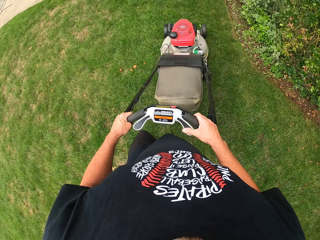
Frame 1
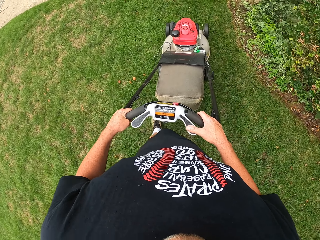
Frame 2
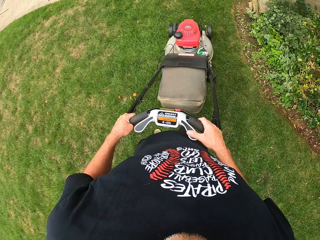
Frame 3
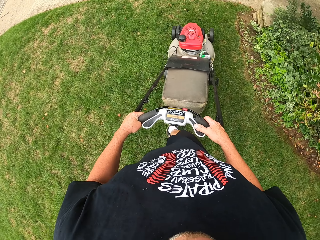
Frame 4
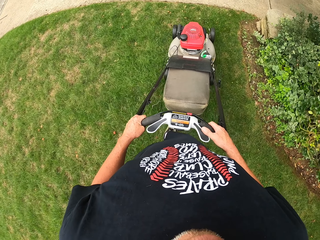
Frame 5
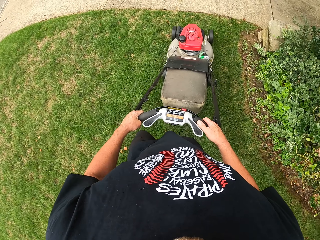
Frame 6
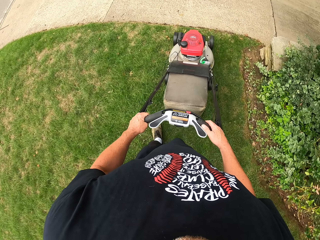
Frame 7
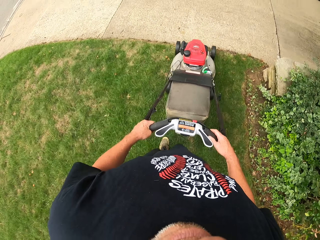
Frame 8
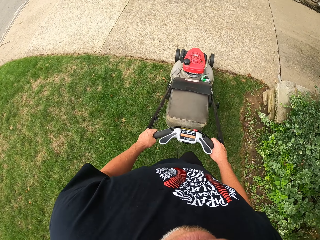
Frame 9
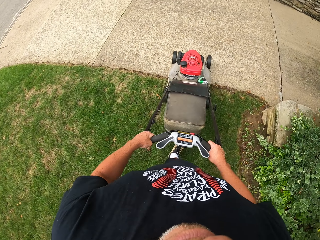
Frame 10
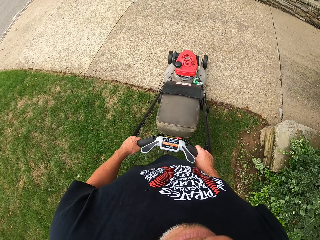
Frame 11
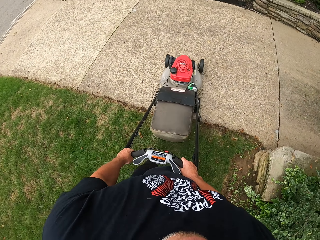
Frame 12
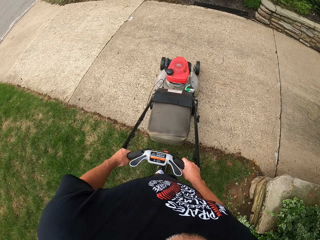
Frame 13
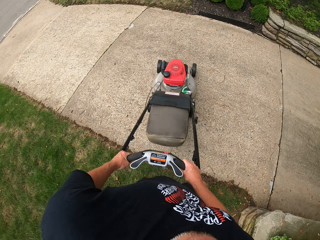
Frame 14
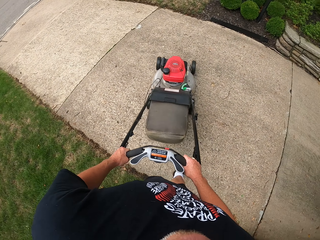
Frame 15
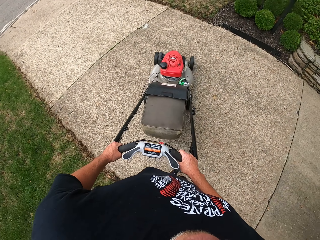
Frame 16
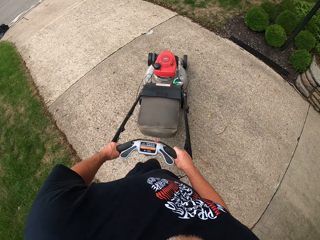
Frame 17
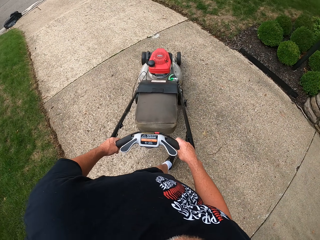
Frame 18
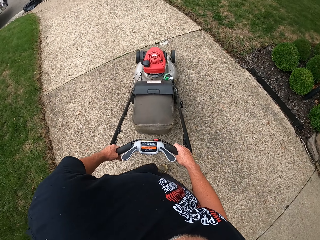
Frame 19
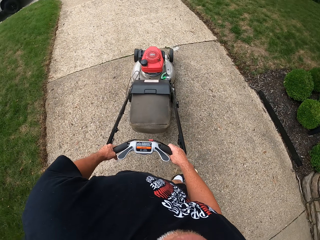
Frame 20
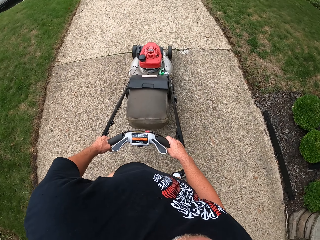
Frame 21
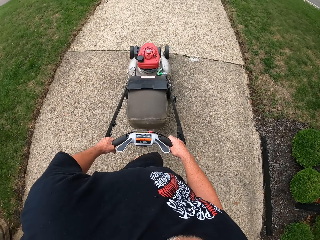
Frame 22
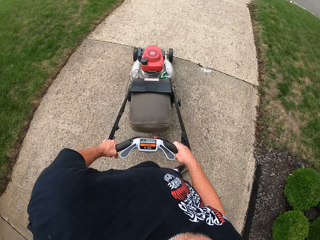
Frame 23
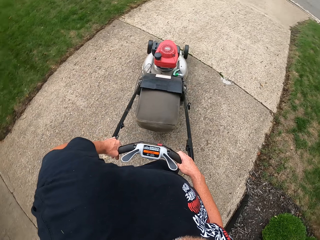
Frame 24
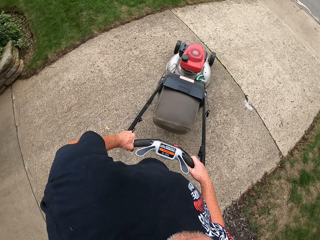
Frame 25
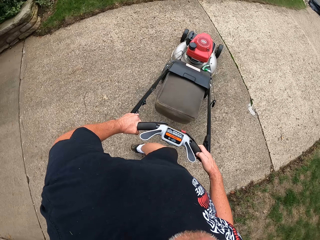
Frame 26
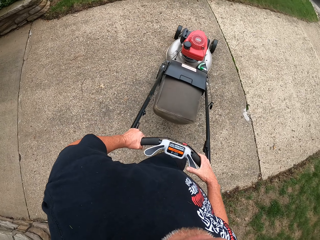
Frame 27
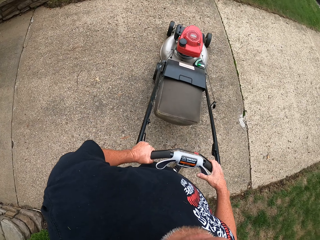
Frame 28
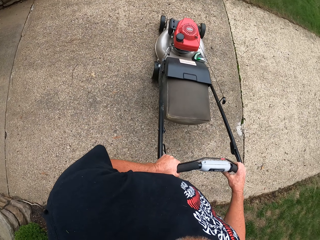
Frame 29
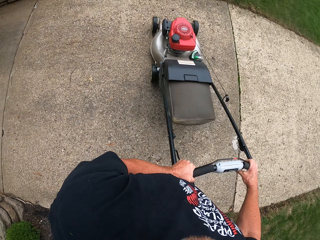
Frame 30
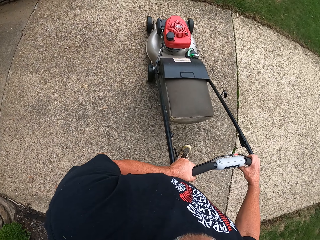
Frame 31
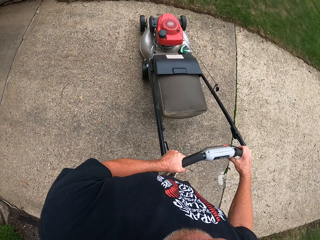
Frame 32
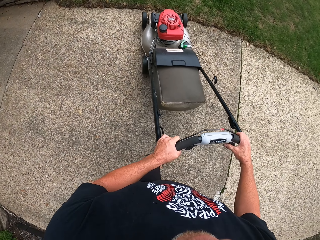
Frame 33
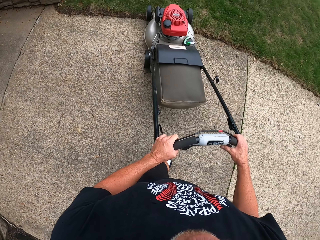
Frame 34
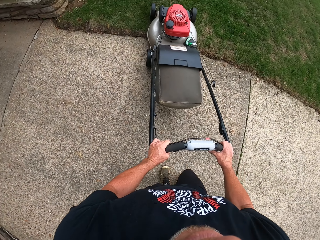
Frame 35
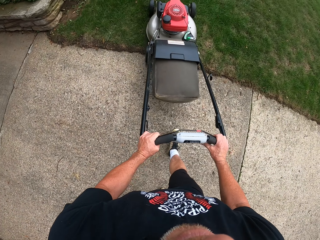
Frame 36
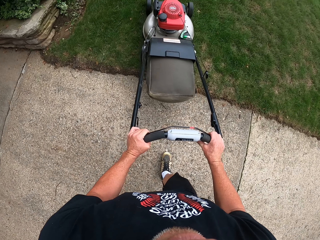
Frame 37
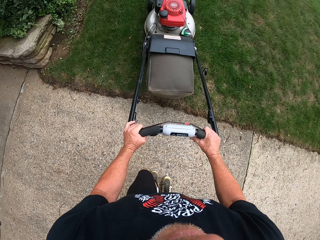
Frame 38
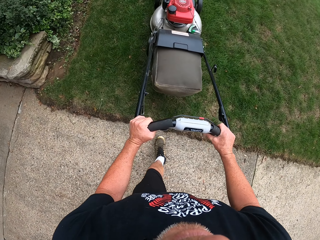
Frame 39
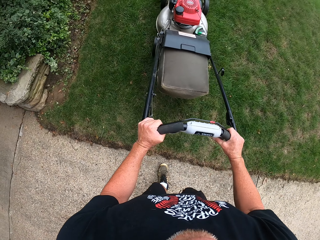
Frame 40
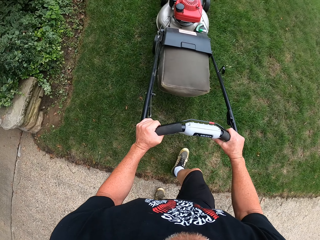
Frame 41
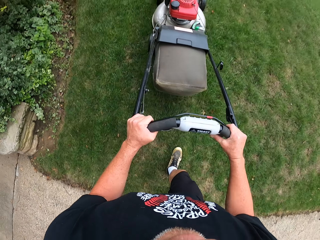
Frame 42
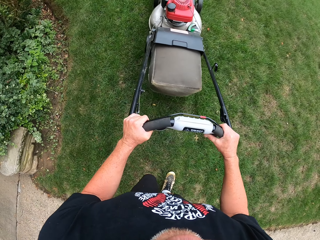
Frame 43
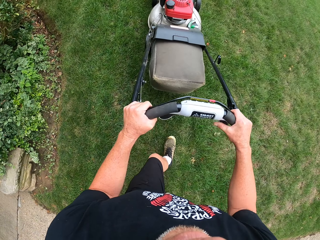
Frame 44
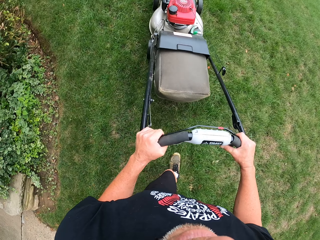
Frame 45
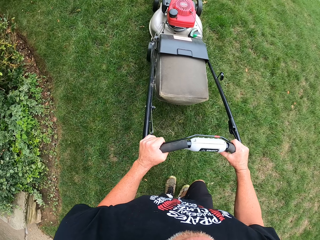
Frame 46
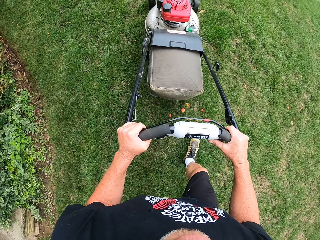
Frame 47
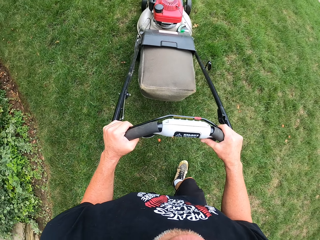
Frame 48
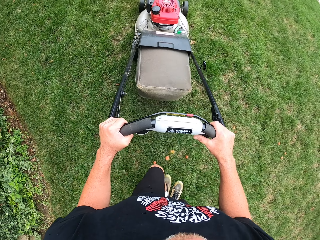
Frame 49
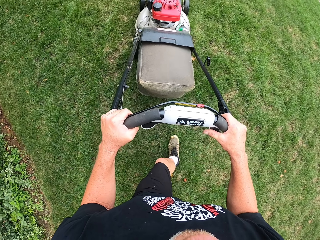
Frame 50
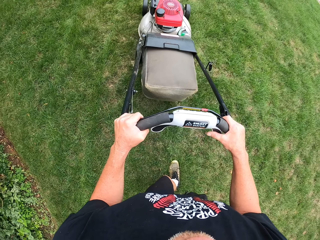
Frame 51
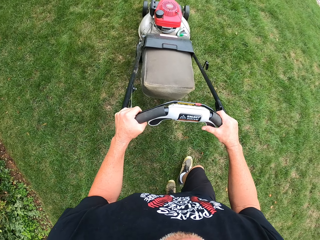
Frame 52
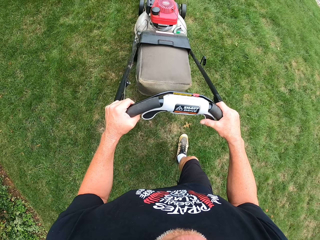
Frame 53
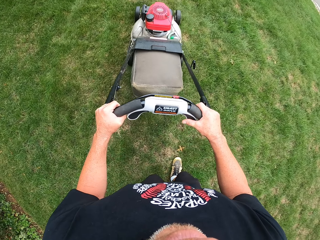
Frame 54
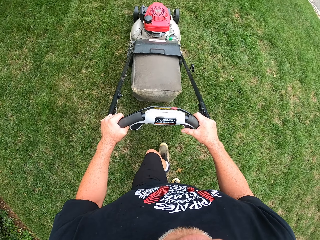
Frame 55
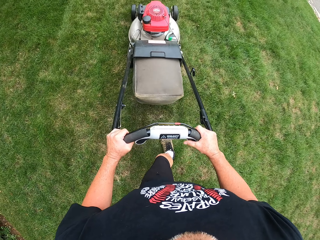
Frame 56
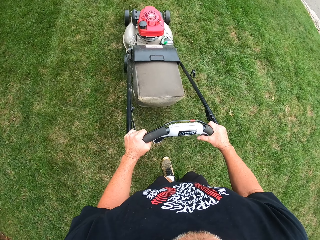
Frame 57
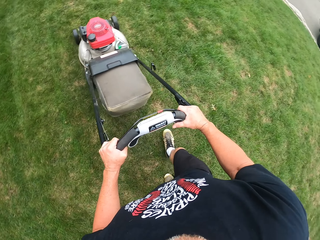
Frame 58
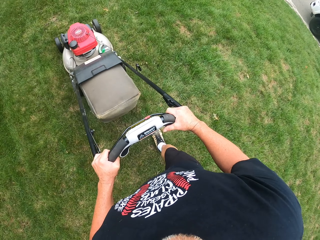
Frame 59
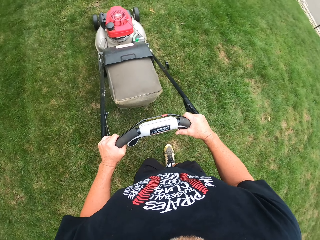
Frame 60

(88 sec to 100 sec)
The camera wearer turns the lawn mower around on a pavement. They mow grass around the compound using the lawn mower.

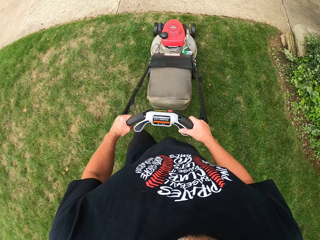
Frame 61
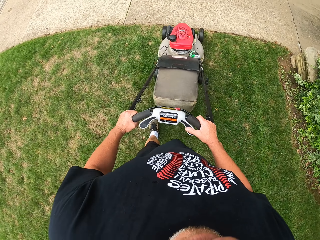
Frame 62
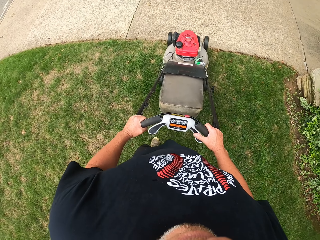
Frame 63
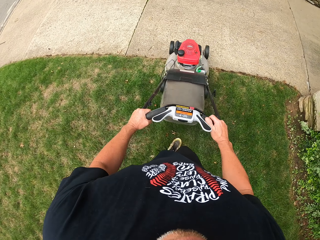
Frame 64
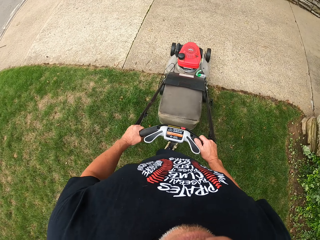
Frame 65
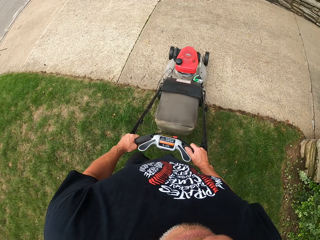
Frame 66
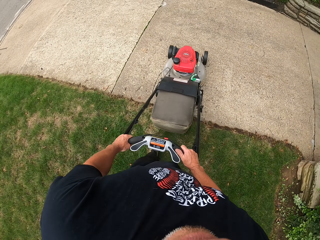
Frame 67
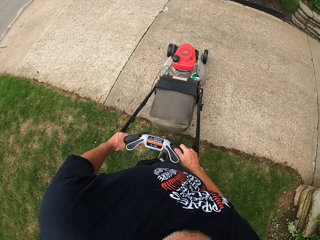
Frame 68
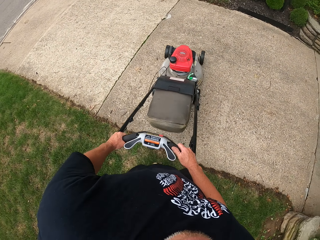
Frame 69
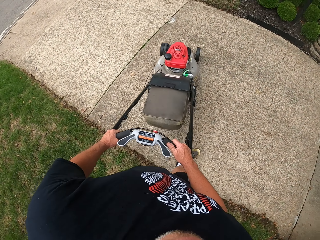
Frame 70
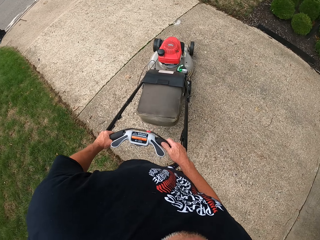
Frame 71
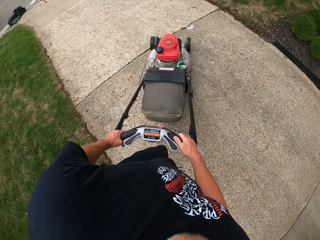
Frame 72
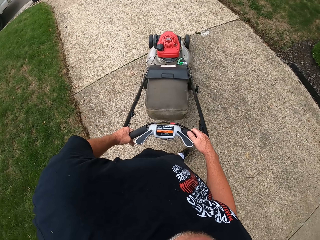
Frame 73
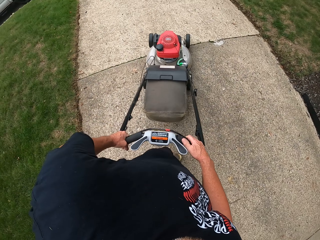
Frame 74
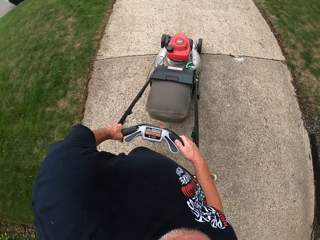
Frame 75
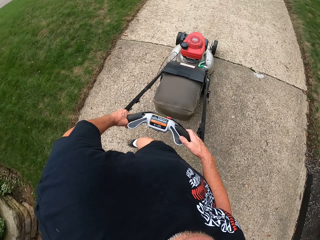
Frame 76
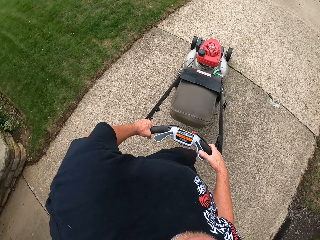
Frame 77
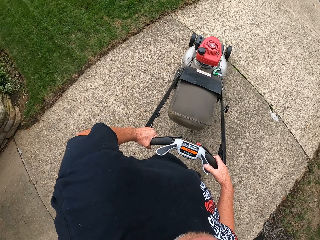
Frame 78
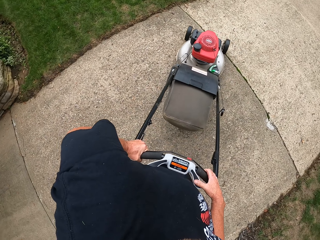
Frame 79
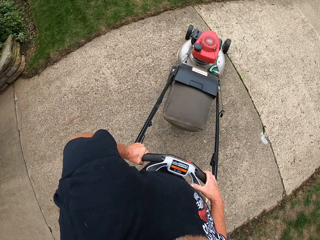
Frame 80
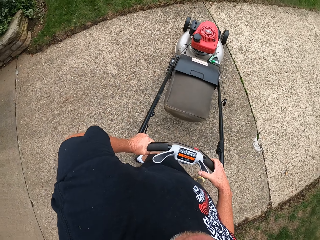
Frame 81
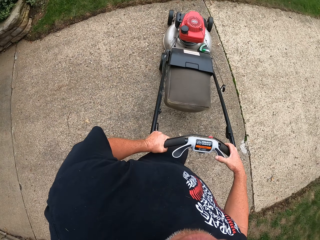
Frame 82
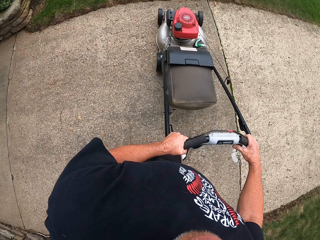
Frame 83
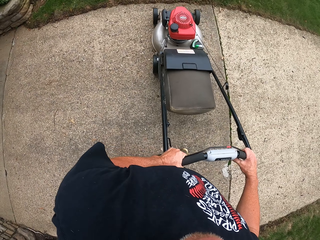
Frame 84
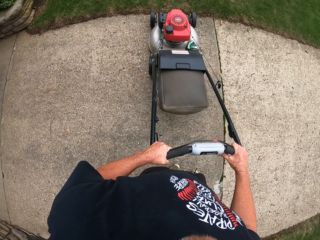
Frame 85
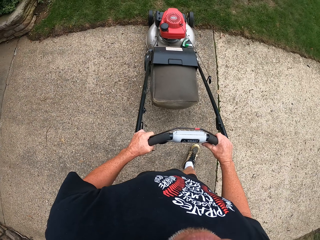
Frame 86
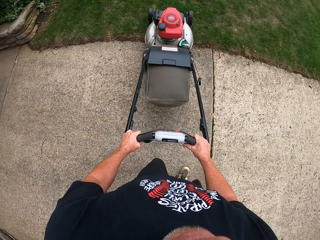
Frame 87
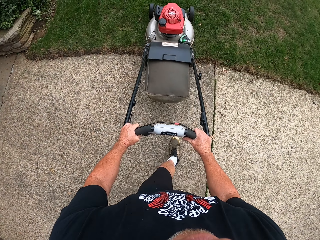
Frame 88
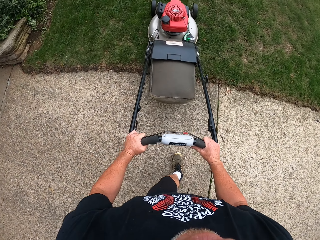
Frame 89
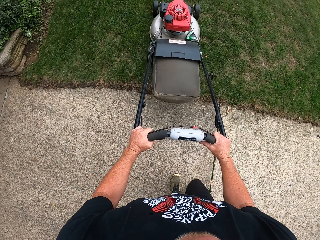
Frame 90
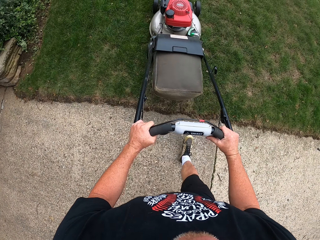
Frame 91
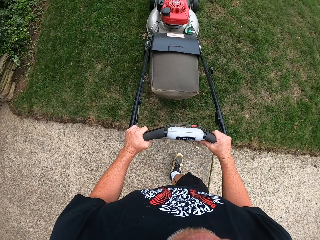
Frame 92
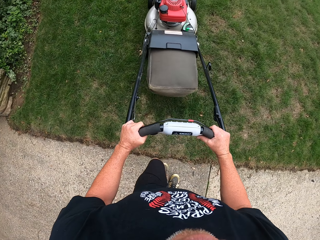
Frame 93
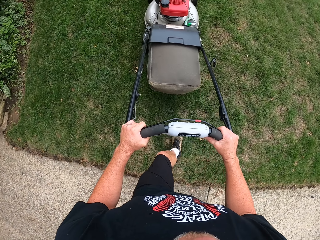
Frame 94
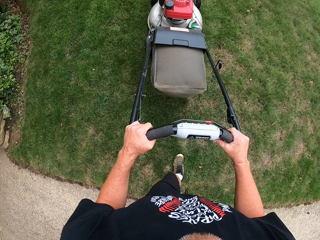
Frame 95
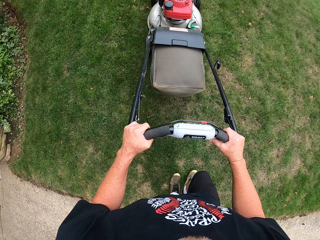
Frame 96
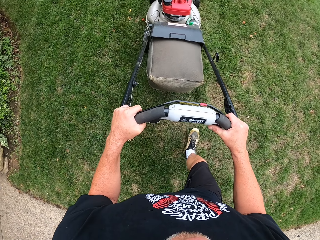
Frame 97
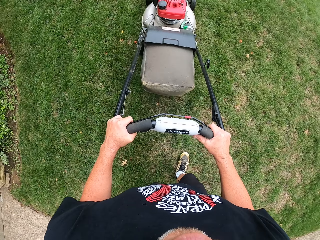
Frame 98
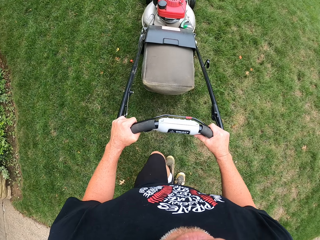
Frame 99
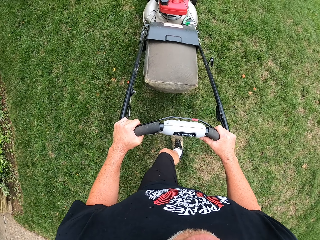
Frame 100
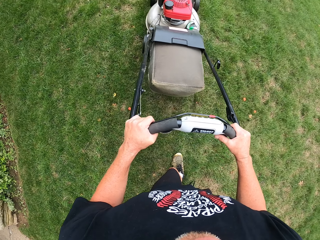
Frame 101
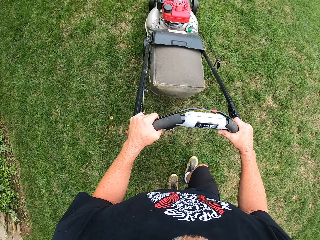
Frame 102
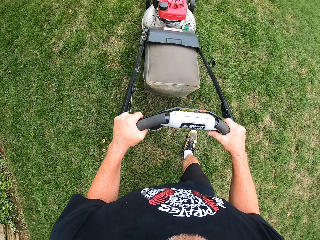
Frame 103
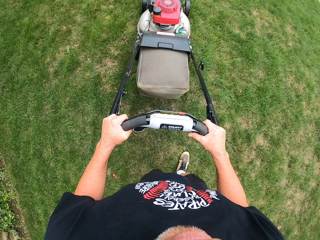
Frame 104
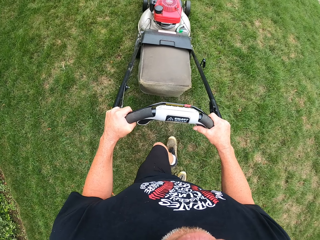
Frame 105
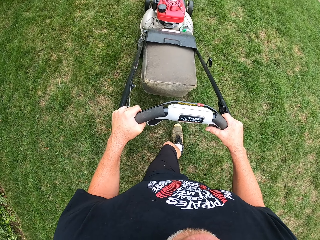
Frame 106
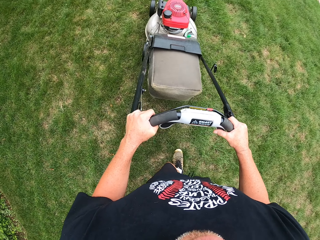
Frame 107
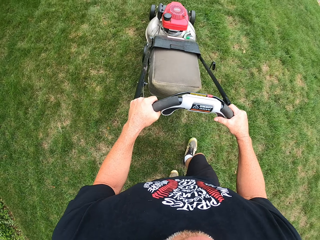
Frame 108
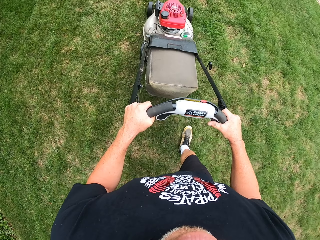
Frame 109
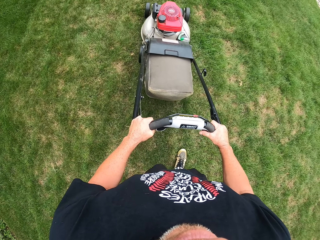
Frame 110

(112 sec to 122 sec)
The camera wearer turns the lawn mower around on a pavement. They mow grass around the compound using the lawn mower.
